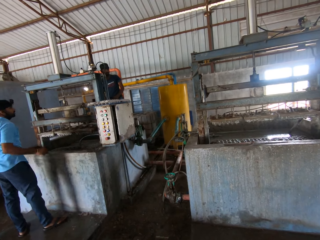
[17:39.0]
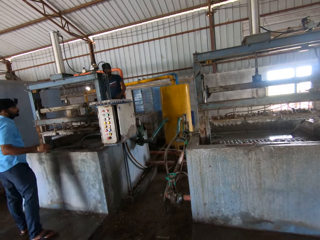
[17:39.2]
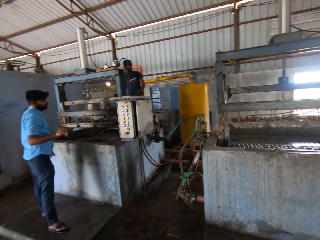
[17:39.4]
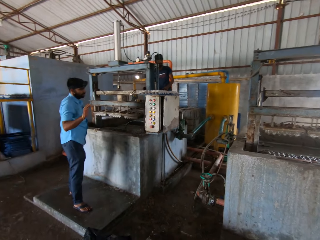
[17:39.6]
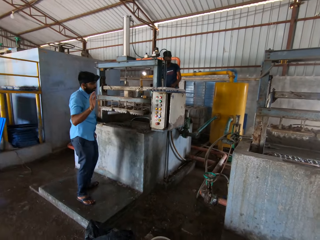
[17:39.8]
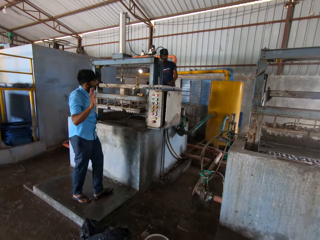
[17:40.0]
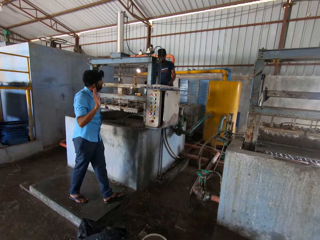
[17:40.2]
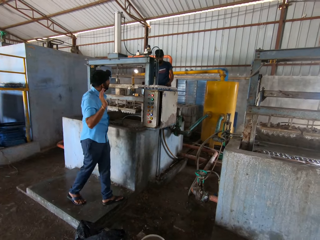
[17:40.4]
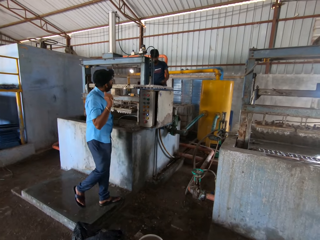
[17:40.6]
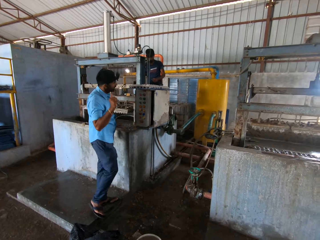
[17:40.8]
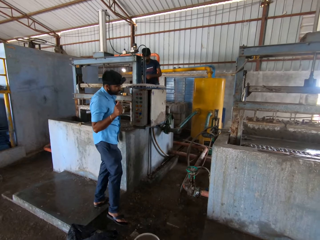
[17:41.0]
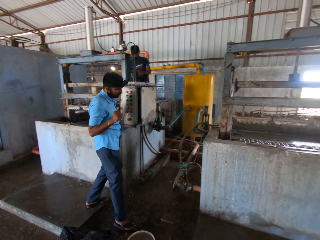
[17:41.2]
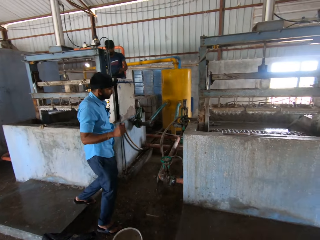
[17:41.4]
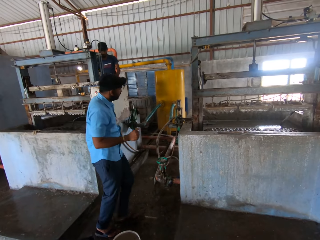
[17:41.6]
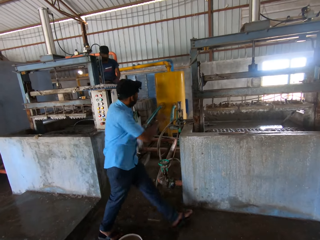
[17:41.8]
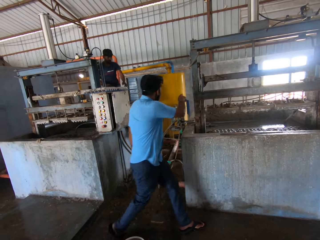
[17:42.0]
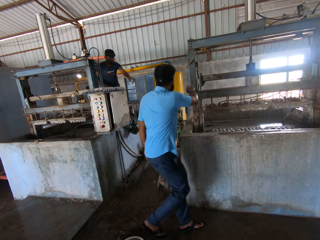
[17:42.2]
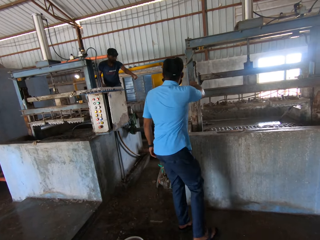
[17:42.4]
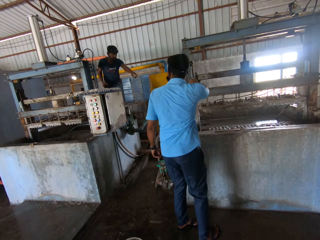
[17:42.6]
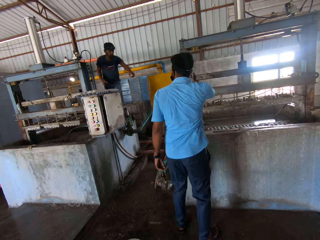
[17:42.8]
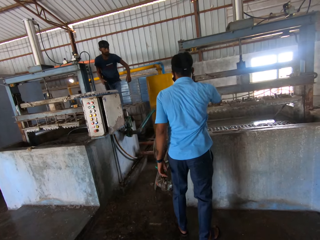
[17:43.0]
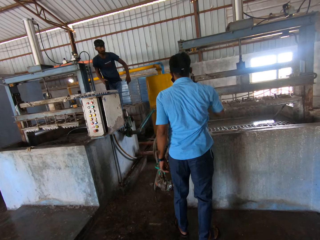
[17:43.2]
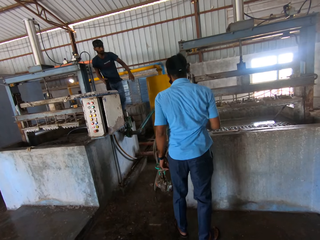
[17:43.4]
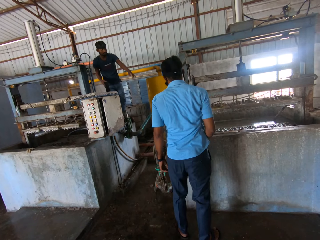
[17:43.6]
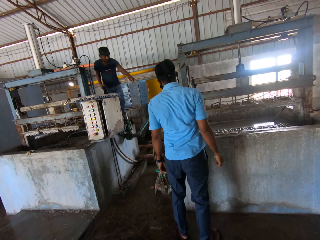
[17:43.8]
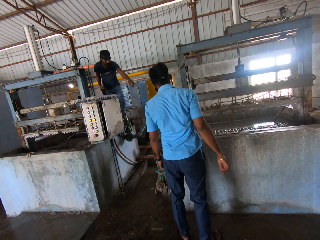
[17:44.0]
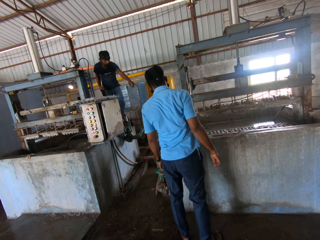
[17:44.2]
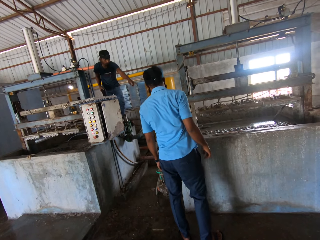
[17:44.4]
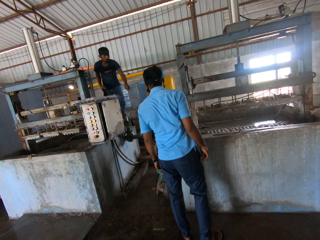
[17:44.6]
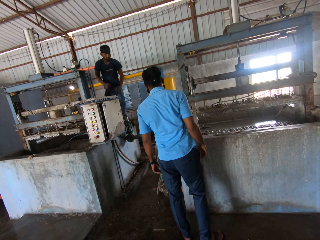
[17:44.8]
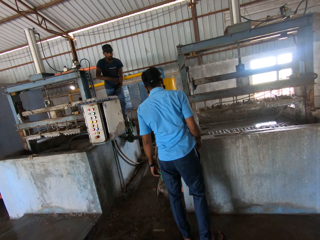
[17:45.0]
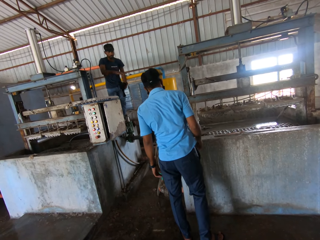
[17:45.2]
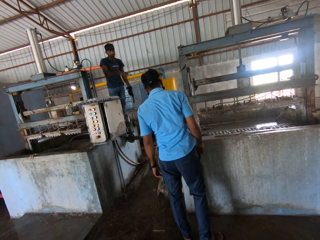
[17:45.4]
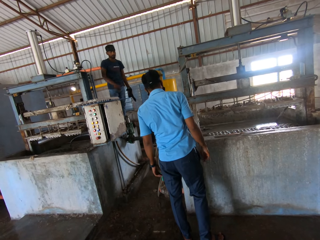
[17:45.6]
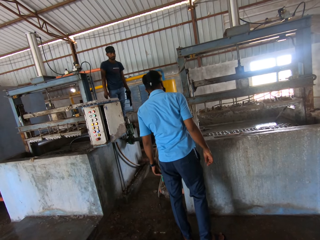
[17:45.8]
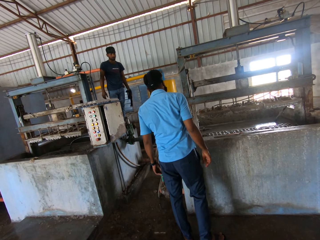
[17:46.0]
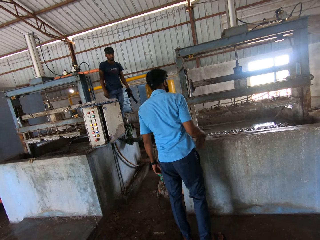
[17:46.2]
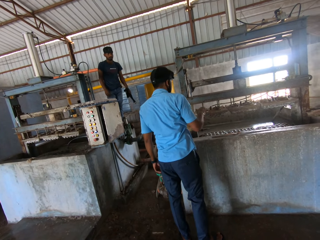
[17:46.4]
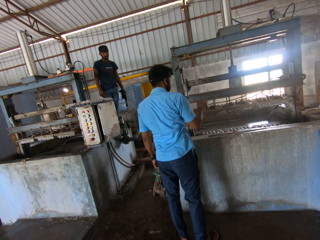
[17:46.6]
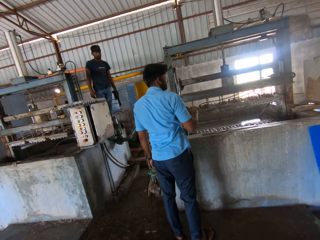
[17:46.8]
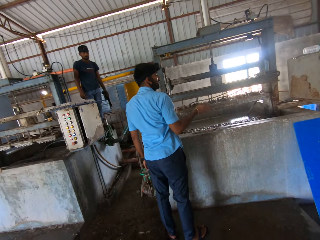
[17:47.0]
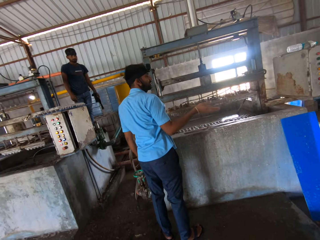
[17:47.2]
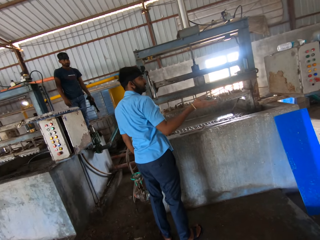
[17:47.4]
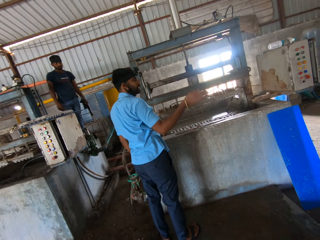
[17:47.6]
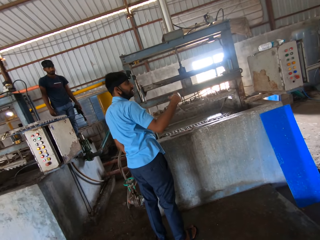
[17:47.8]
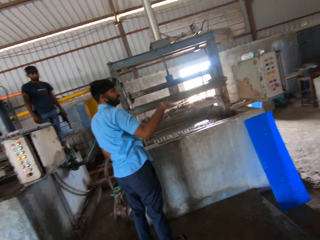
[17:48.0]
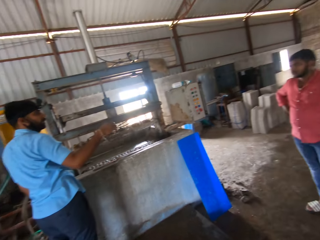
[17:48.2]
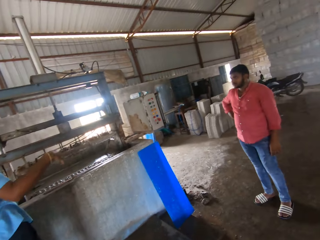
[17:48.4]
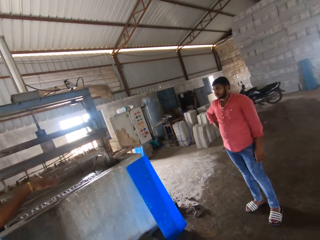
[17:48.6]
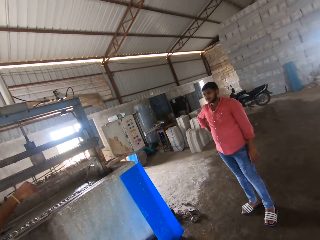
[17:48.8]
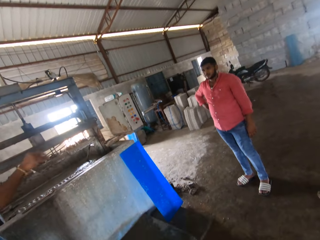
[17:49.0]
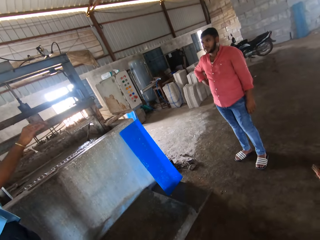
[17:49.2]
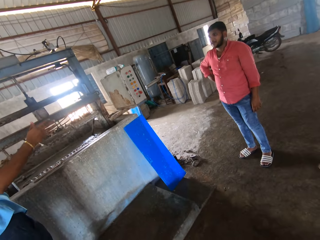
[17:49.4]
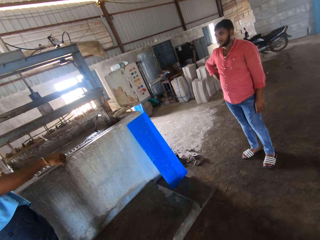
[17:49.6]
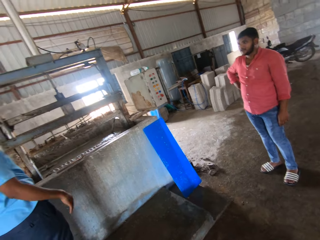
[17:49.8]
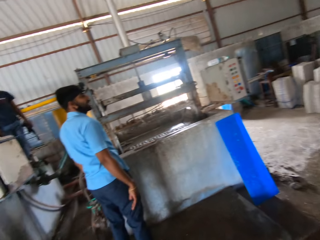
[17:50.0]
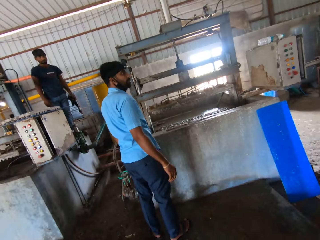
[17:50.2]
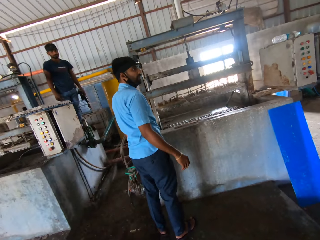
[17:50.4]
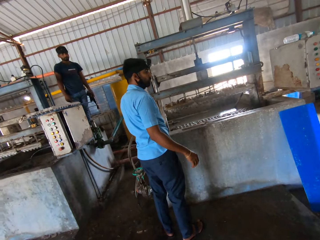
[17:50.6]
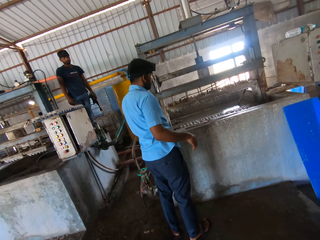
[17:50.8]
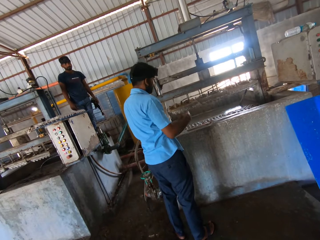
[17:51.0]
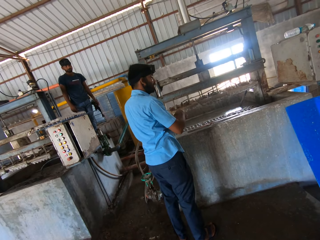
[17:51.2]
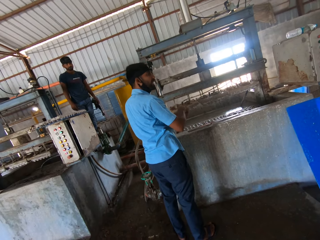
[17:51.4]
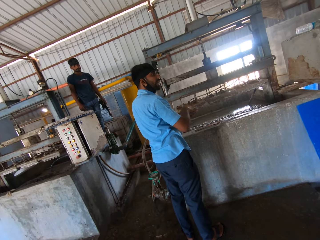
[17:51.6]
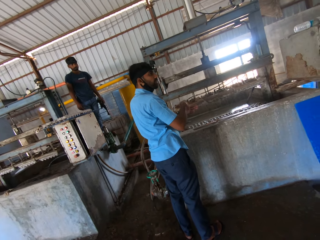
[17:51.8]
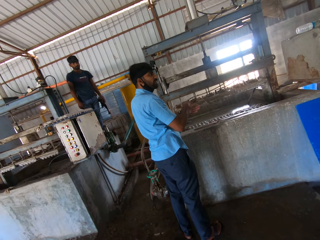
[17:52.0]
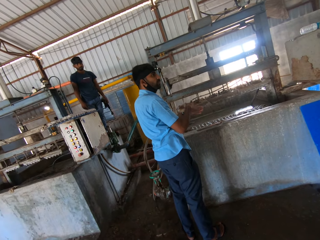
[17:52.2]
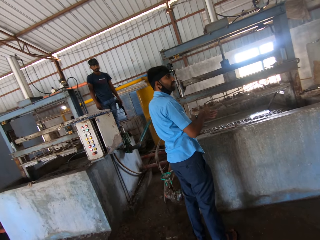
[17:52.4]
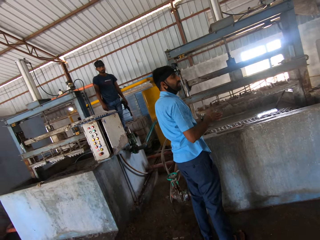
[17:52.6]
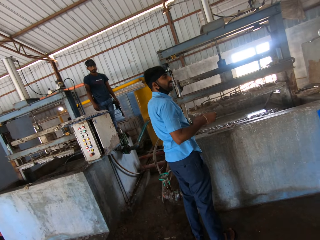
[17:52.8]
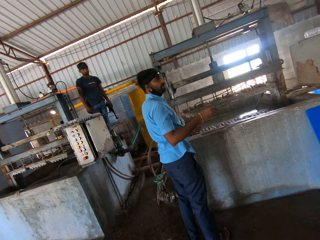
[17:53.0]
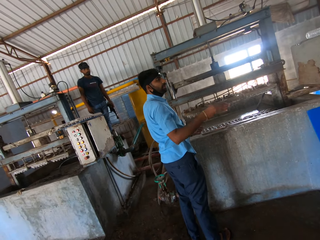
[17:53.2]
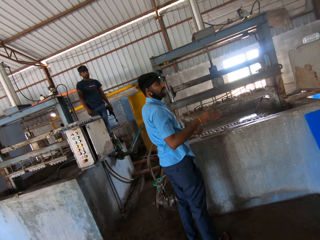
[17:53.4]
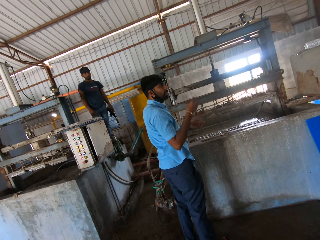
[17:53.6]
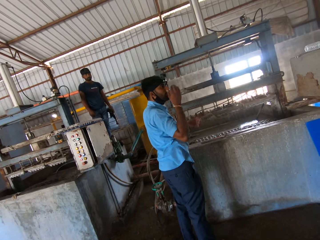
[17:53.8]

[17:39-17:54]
The camera wearer looks at a man. They converse with a man. They look at another man. They look at the first man. They stare at the crate making machine. The first man talks to the other man.

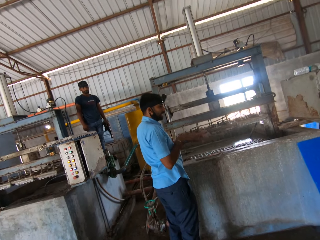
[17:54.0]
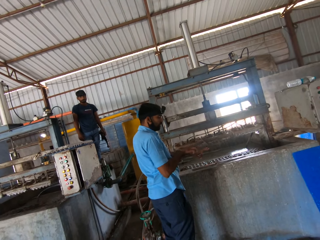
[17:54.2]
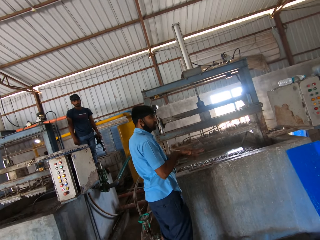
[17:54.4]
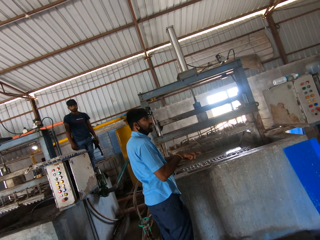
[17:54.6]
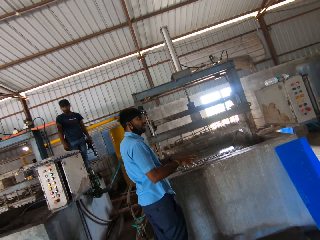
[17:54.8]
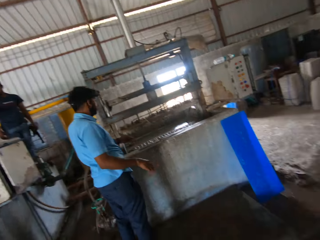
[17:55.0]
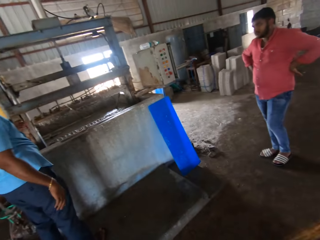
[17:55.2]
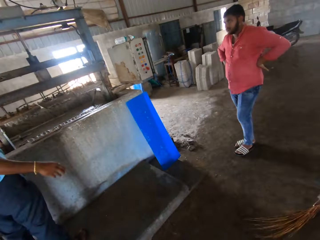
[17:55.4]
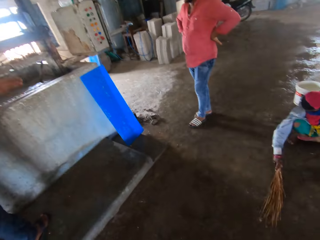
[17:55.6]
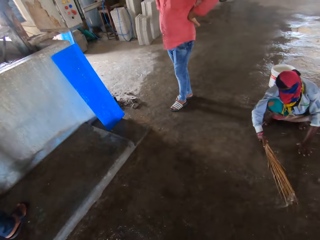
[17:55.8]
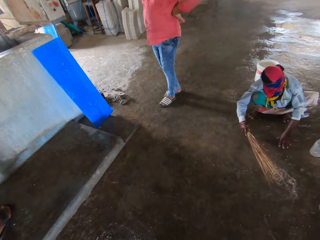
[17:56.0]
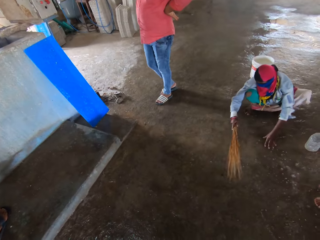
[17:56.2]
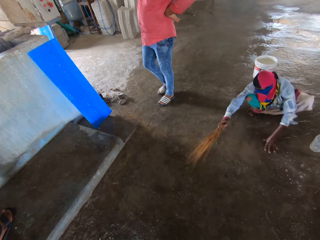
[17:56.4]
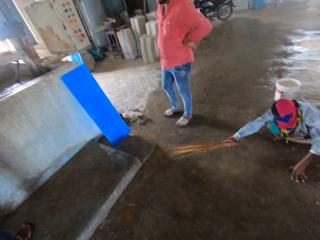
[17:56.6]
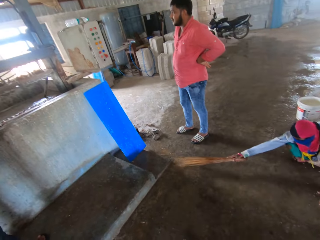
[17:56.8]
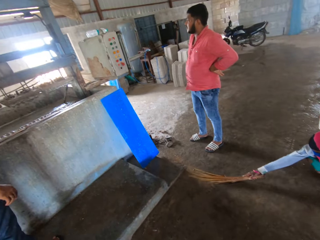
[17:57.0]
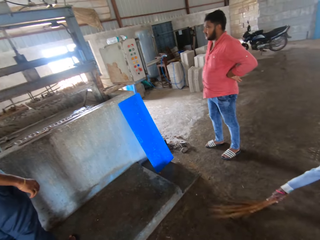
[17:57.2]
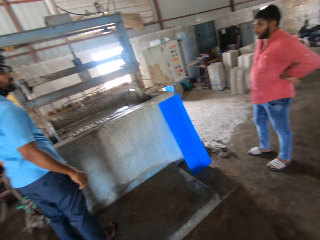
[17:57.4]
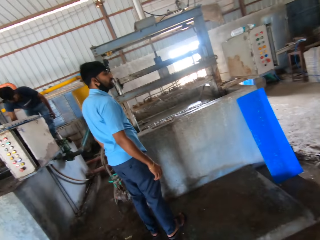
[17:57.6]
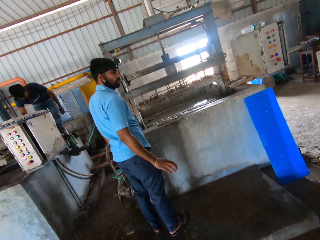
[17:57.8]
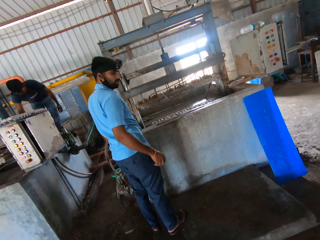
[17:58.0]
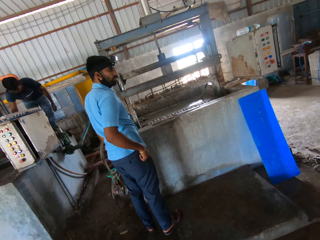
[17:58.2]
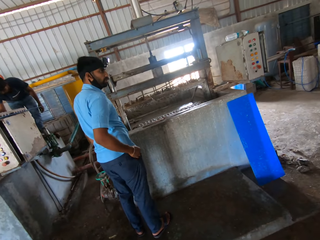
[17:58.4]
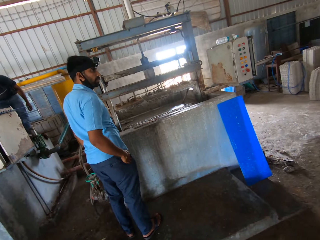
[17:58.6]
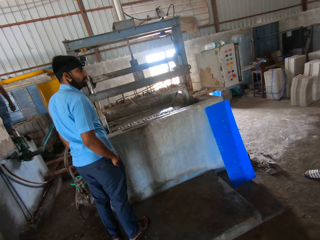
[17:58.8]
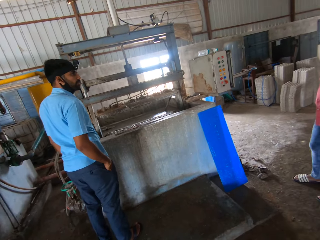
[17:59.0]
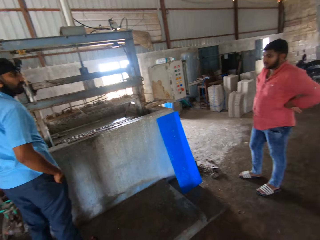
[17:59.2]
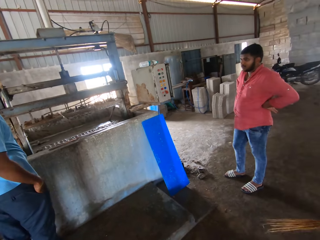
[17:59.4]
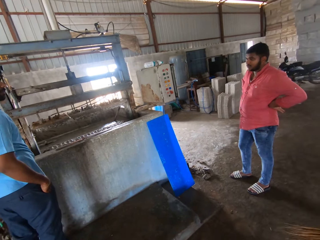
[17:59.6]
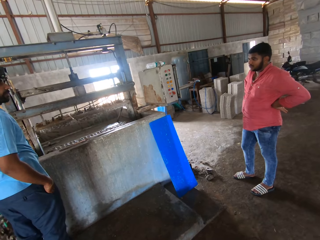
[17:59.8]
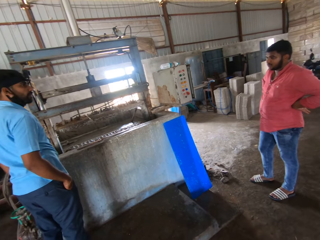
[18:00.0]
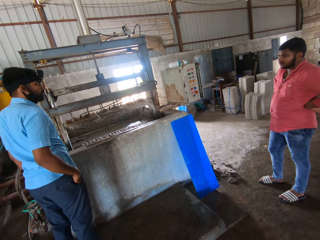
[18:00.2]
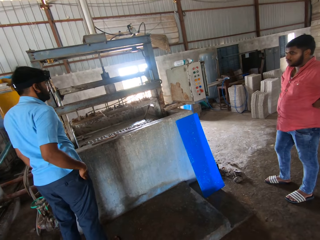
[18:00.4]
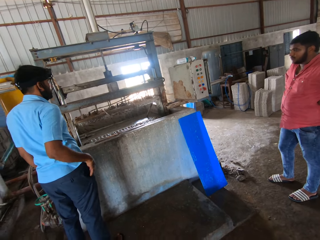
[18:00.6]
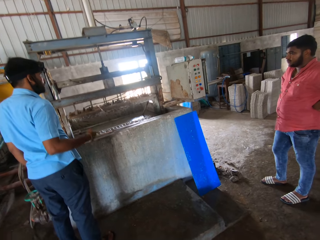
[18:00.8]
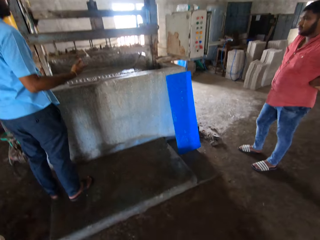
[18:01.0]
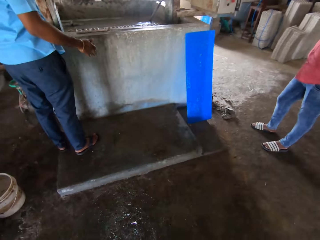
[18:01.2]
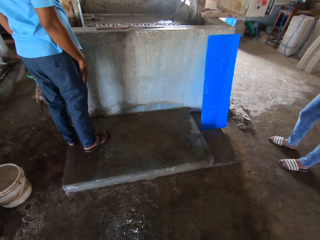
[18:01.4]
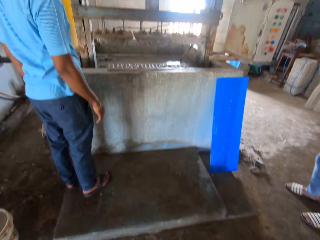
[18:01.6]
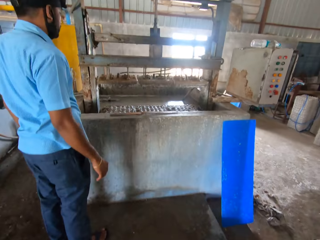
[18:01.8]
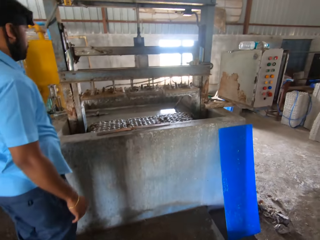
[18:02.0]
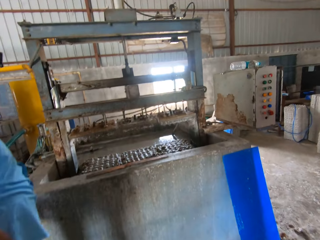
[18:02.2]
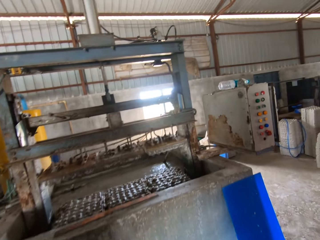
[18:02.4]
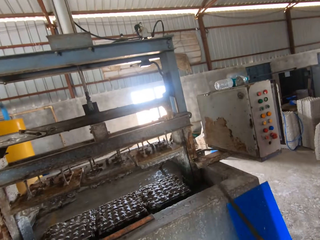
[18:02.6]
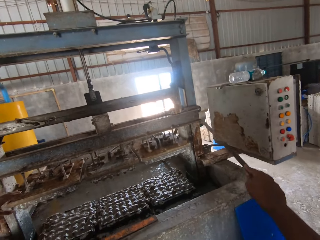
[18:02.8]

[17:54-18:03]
The camera wearer converses with a man. They look at another man. A person sweeps the floor with a broom. The camera wearer looks around the building. They look at a third man. They stare at the crate making machine. They look at the second man. They converse with the first man. They walk to the metal.
